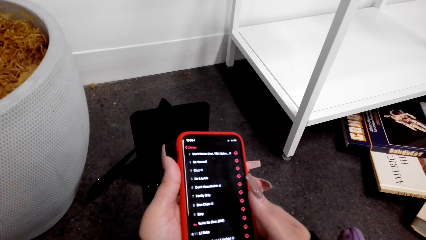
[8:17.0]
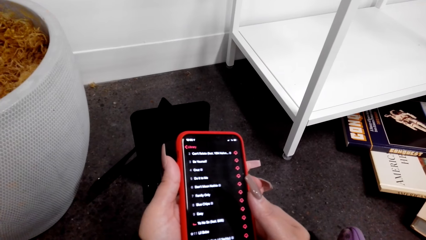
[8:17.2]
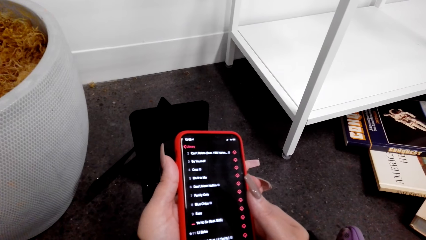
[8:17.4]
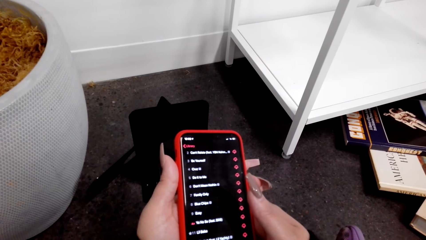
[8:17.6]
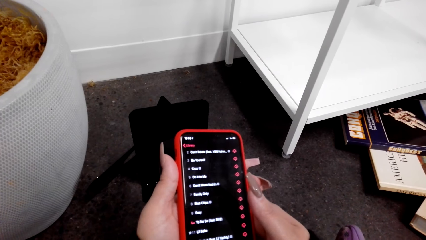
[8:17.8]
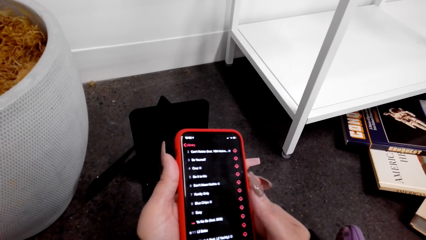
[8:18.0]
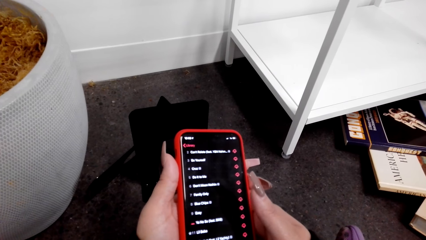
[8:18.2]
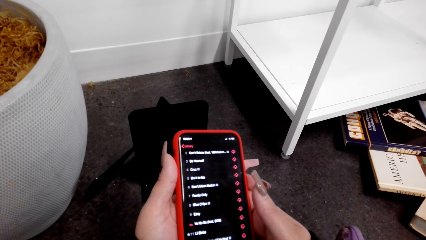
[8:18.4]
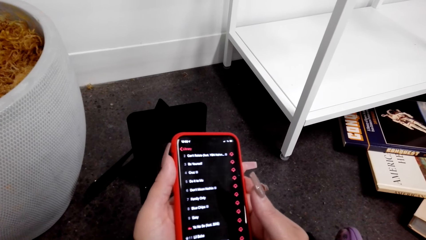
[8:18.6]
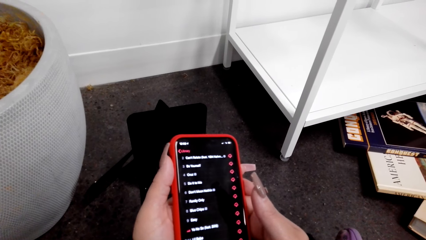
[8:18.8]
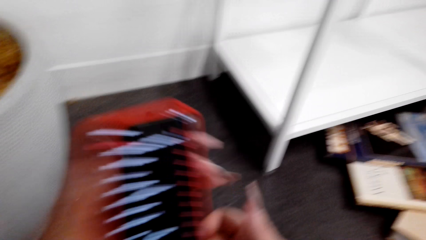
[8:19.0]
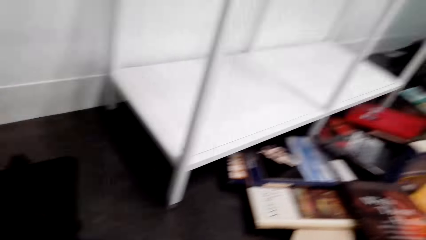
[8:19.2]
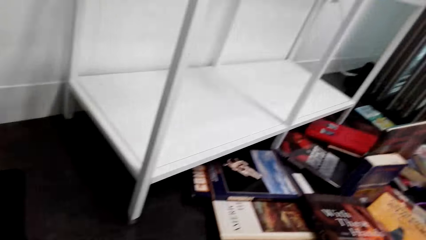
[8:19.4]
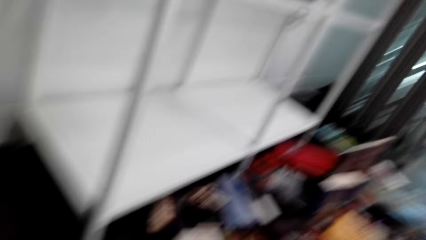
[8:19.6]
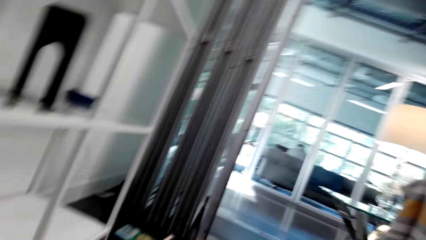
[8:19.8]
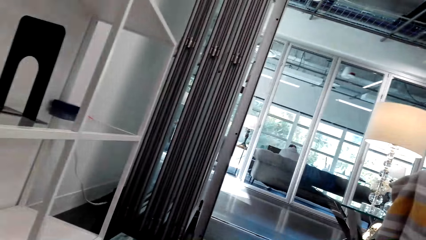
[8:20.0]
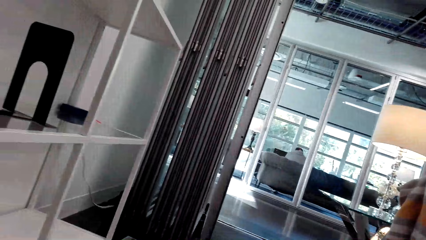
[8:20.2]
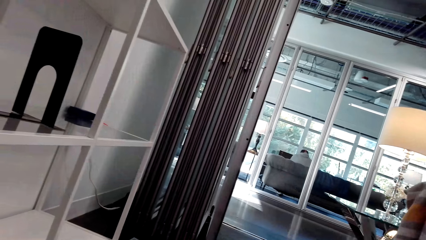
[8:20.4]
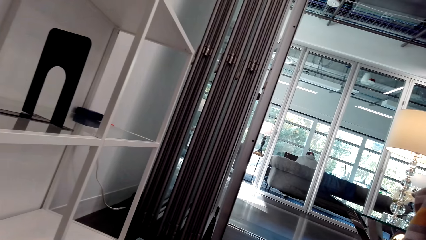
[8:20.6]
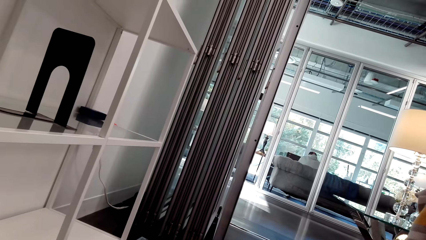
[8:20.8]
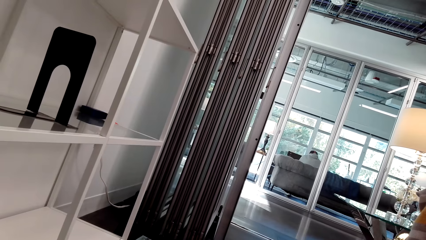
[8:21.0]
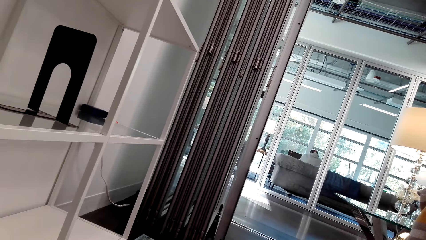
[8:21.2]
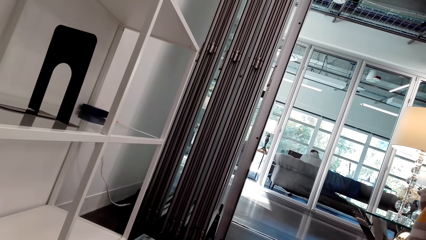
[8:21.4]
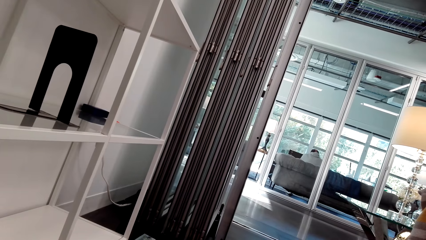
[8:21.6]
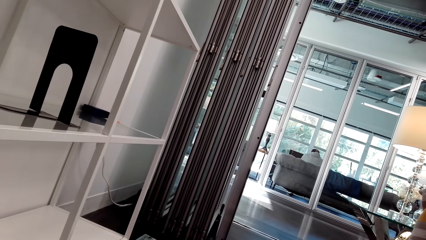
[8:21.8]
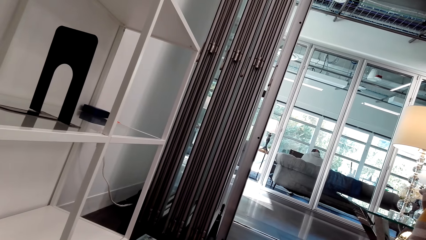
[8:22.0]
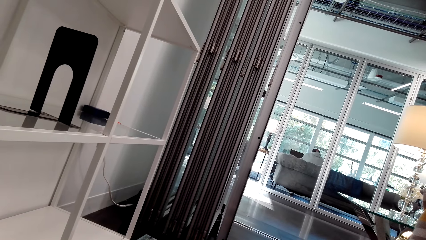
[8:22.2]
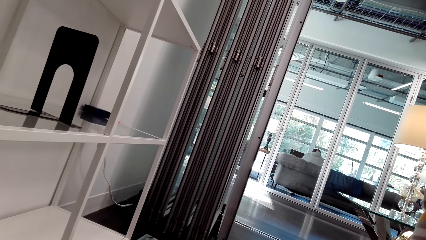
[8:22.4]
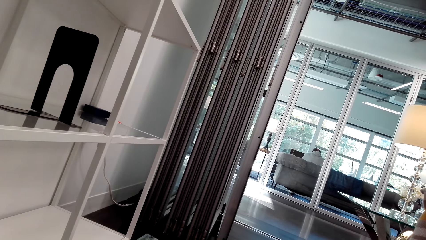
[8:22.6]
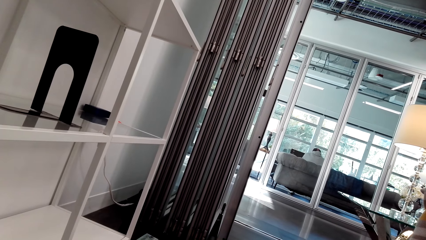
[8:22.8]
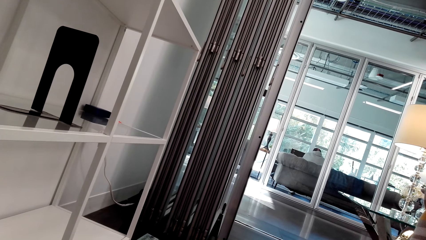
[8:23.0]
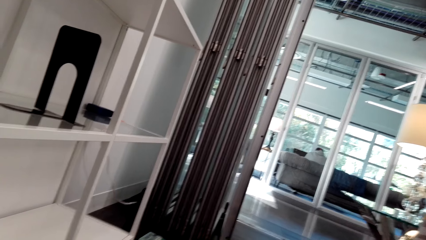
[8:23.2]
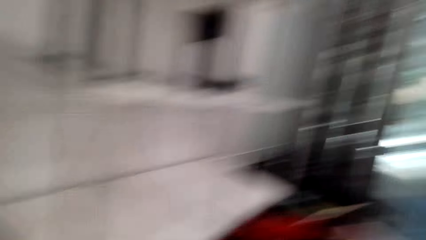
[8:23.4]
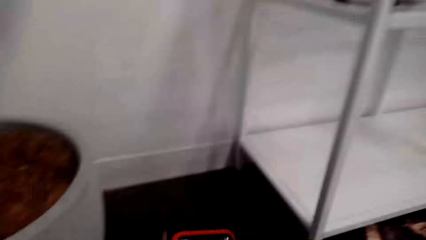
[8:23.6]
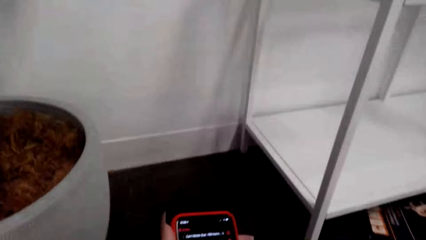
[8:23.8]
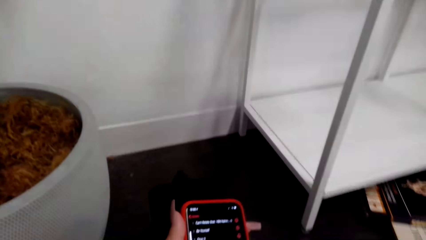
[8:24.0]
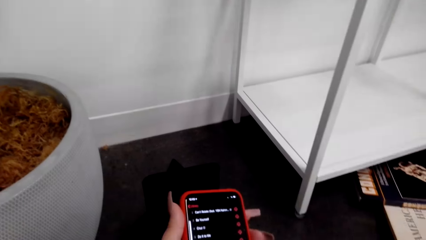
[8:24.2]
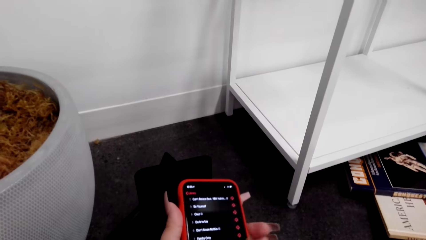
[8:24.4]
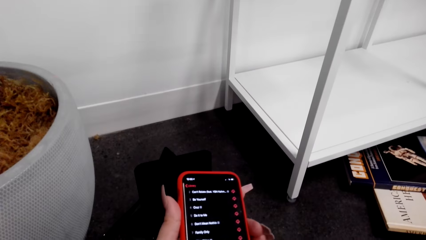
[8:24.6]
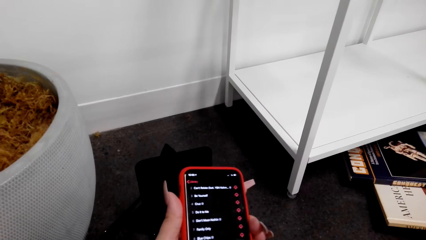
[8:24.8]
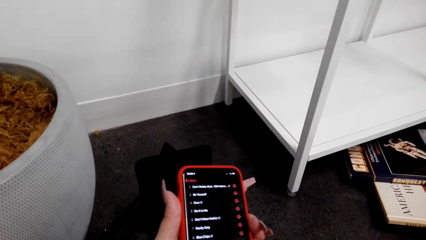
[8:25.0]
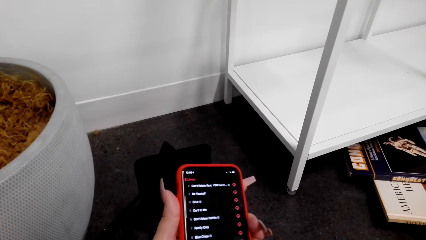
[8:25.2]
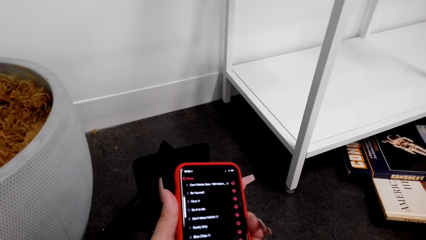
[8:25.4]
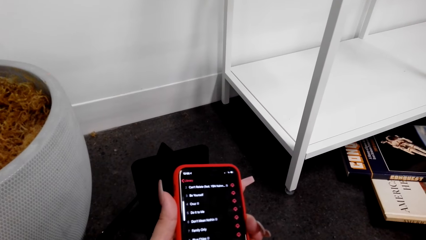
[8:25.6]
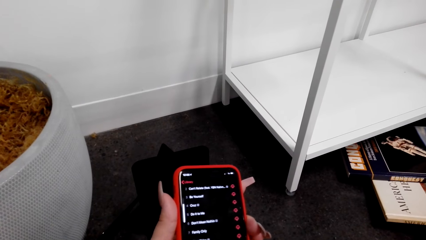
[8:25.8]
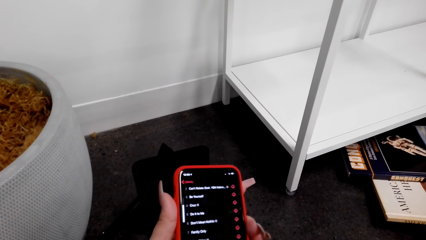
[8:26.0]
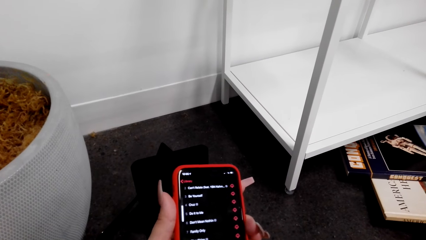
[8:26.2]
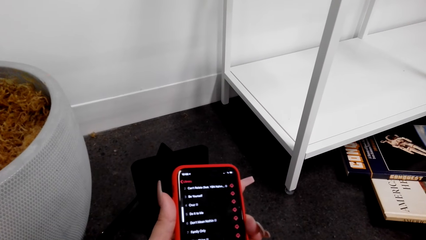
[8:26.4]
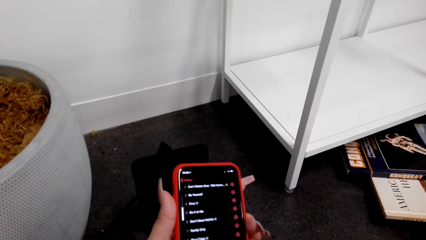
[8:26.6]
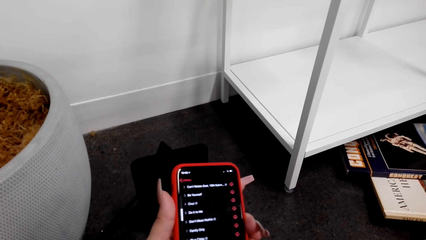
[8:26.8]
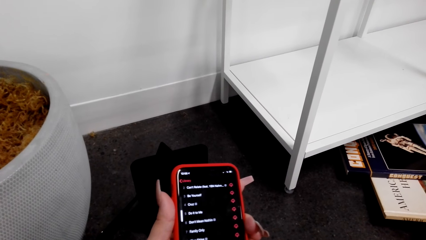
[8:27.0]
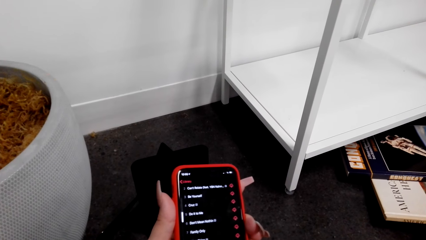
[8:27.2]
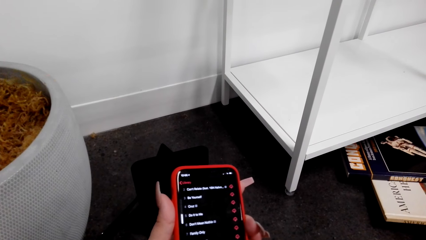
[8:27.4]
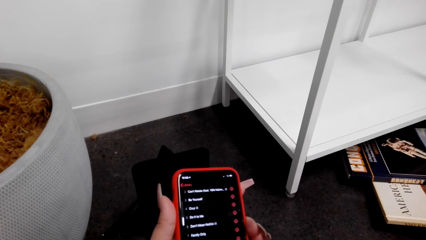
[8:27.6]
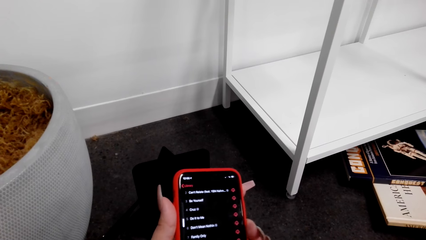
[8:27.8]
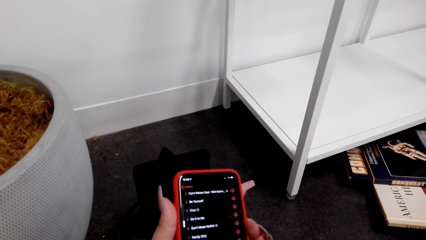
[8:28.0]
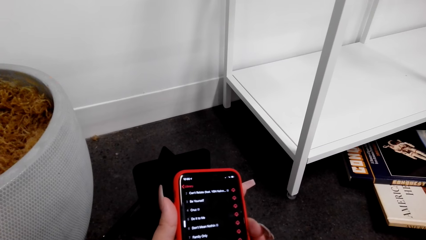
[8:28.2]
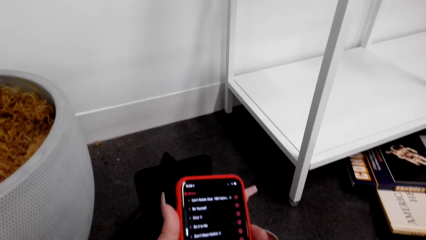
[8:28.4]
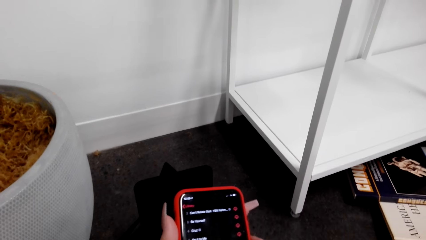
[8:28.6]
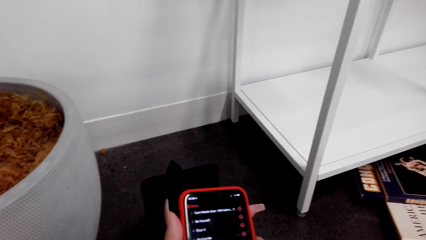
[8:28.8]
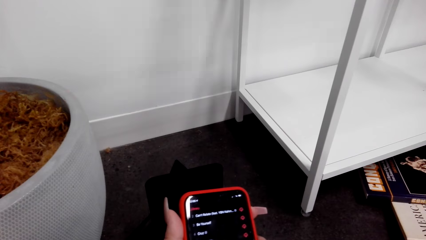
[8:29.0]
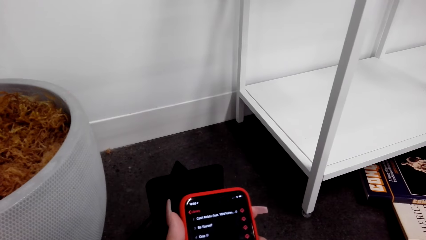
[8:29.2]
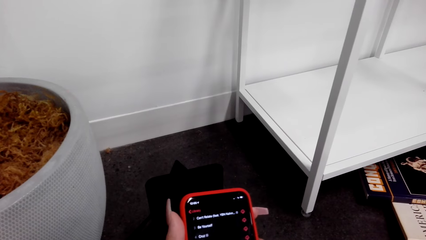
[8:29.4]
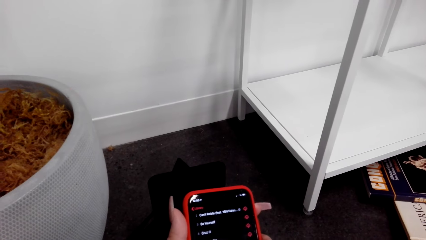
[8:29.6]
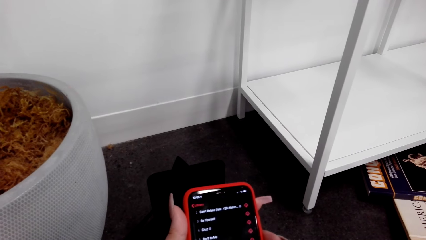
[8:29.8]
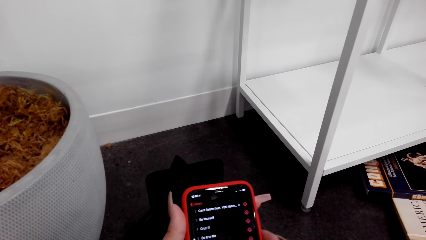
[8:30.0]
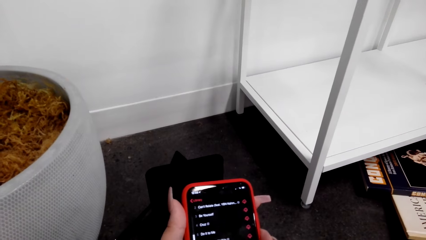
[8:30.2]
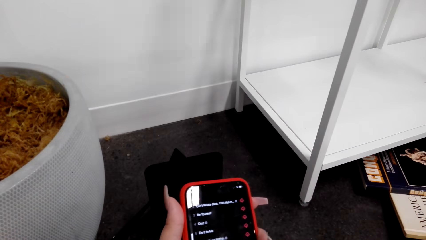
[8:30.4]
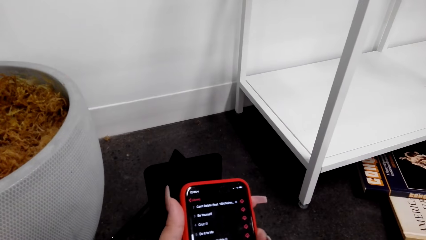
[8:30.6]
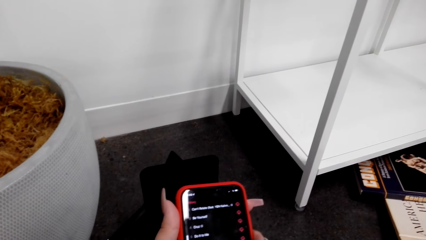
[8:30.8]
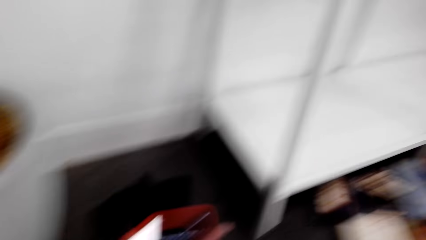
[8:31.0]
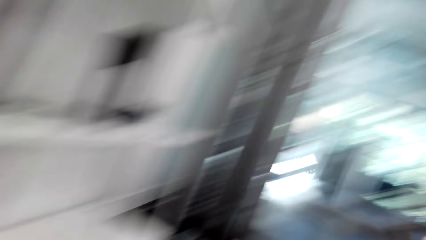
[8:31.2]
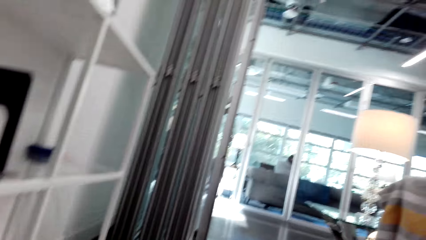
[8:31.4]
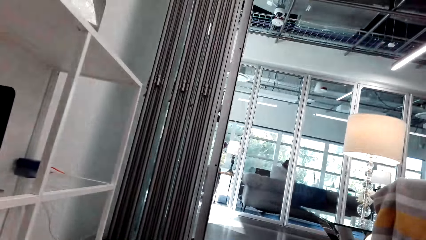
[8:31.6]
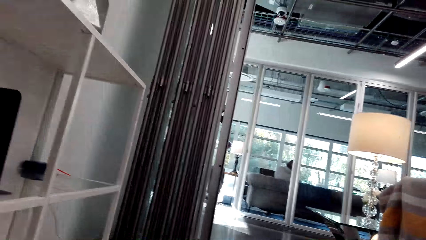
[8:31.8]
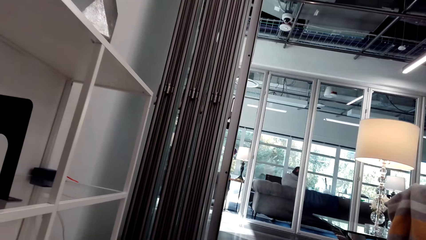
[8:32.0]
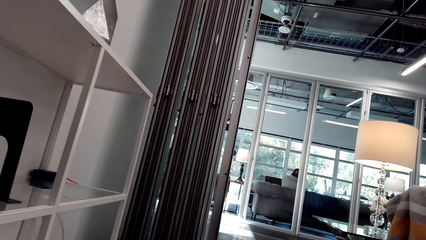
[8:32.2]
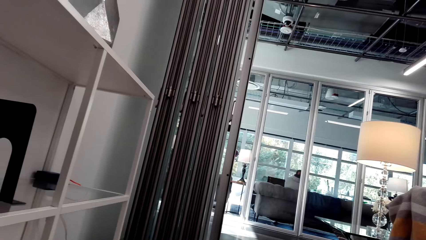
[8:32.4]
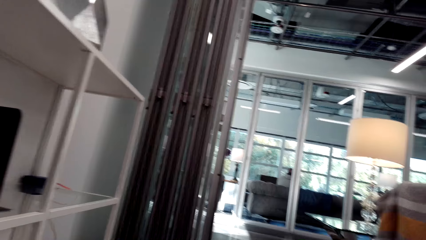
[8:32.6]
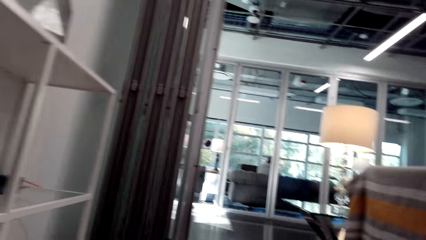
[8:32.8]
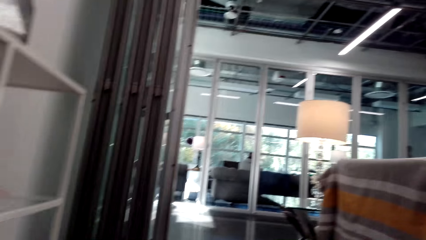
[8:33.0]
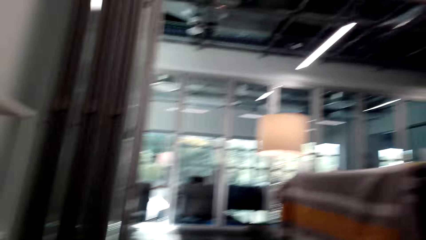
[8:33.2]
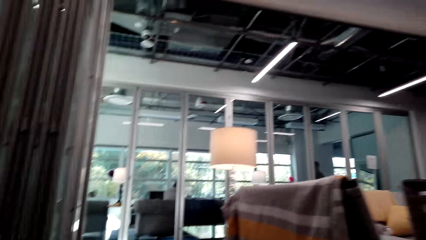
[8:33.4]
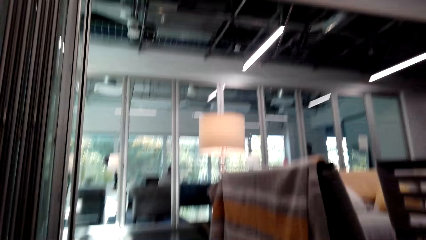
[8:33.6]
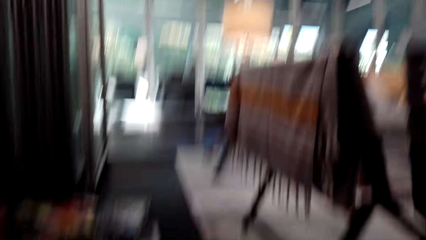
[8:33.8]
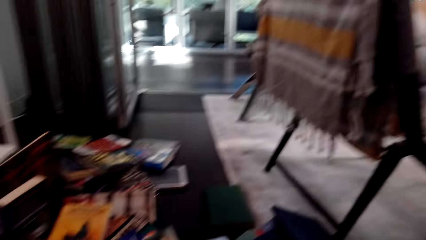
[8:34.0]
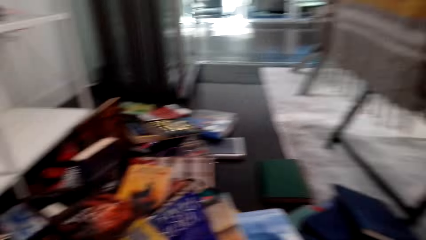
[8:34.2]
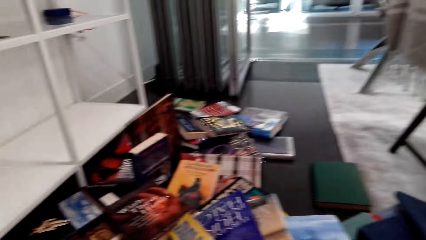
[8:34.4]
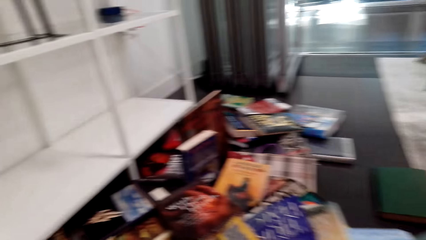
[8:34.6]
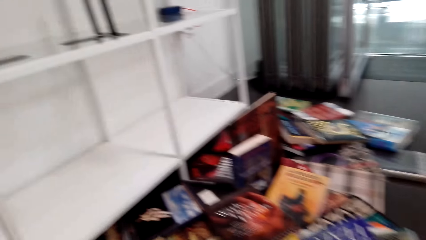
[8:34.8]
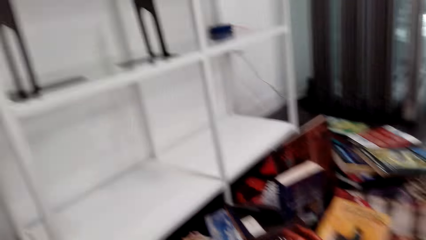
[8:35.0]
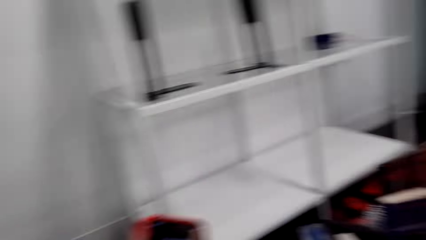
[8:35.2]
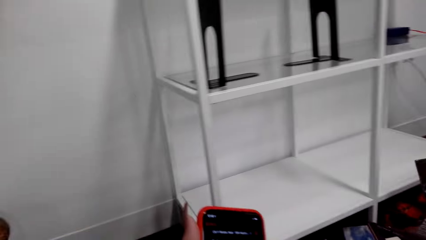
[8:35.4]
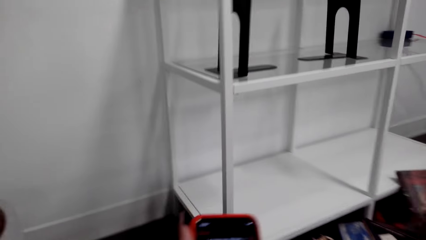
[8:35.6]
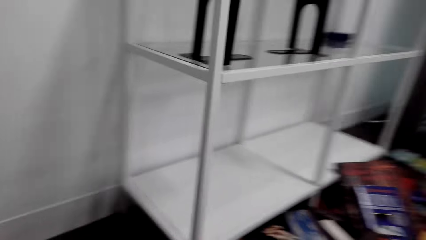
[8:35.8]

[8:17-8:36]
The camera wearer looks around the room. They scroll the phone. They converse. They look around the room.
